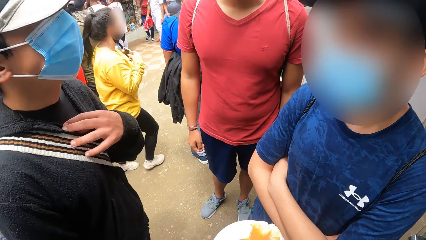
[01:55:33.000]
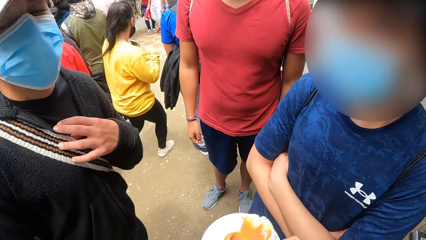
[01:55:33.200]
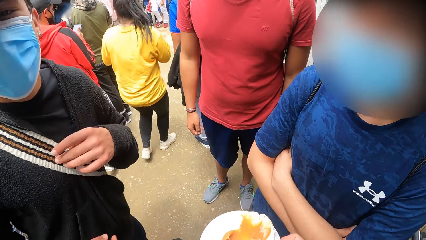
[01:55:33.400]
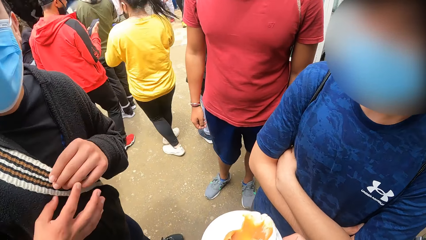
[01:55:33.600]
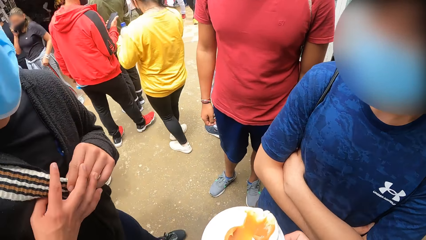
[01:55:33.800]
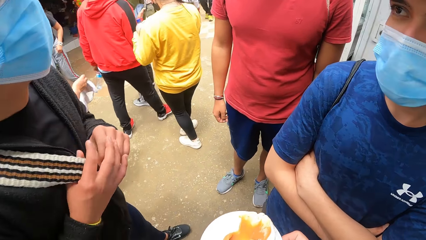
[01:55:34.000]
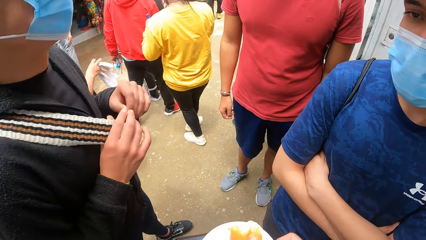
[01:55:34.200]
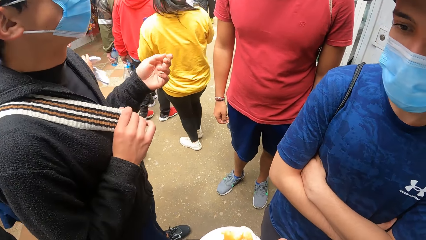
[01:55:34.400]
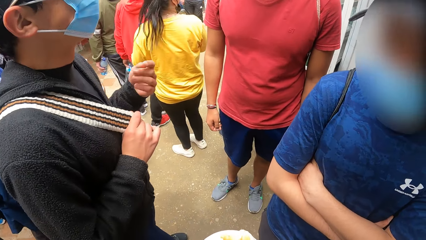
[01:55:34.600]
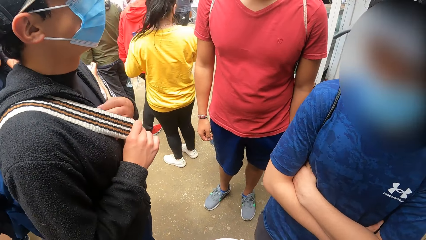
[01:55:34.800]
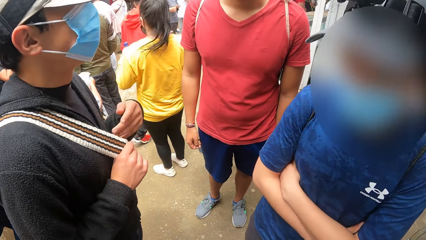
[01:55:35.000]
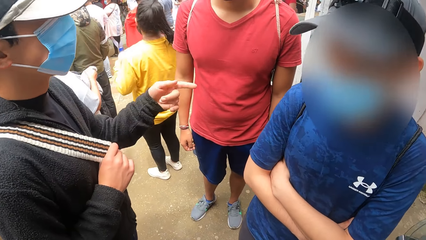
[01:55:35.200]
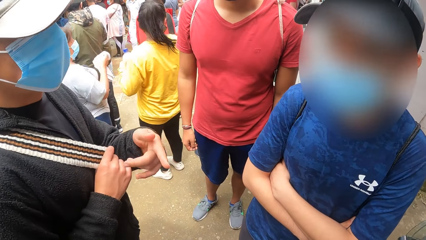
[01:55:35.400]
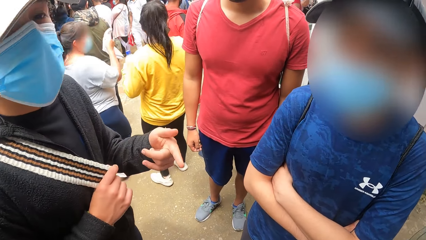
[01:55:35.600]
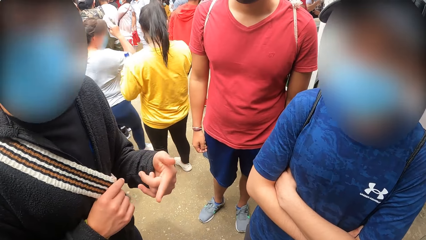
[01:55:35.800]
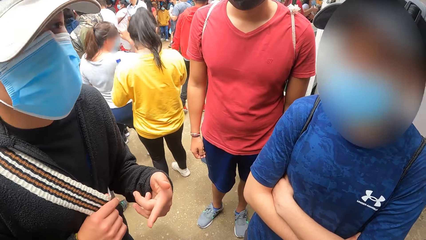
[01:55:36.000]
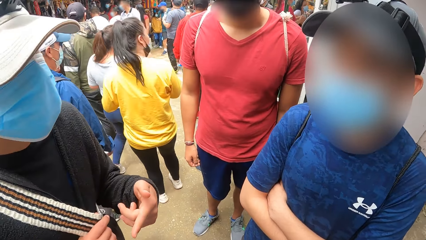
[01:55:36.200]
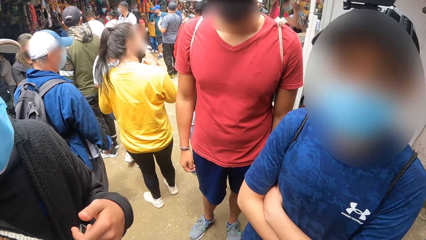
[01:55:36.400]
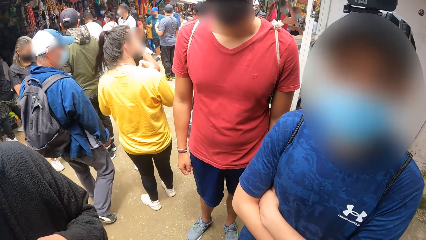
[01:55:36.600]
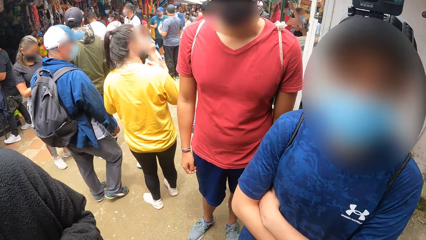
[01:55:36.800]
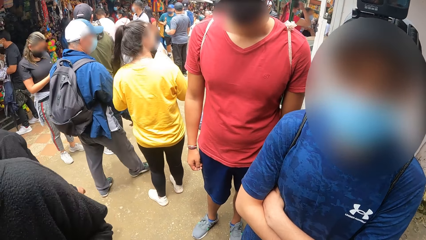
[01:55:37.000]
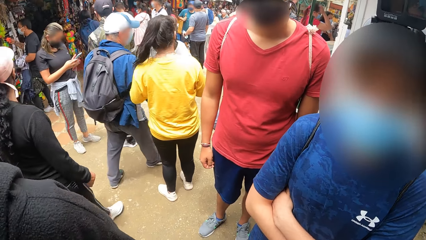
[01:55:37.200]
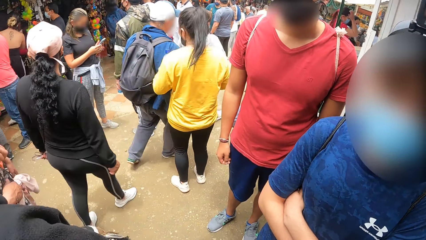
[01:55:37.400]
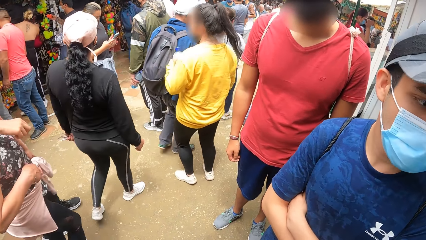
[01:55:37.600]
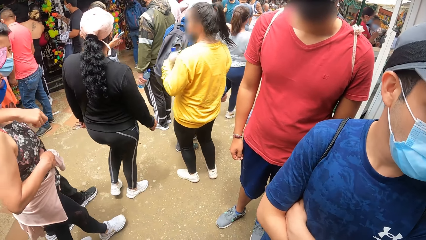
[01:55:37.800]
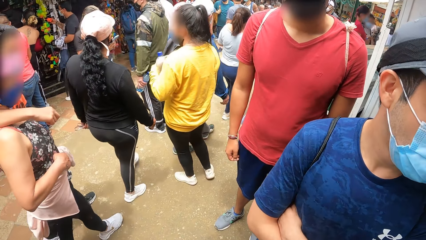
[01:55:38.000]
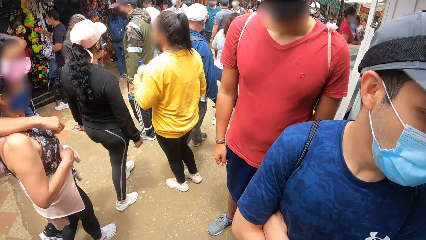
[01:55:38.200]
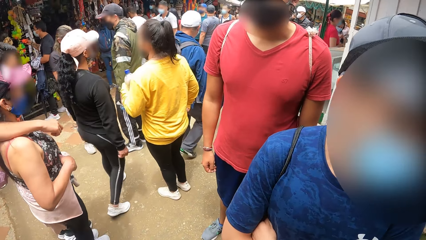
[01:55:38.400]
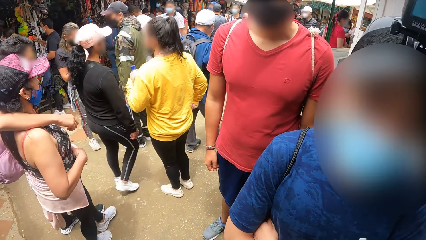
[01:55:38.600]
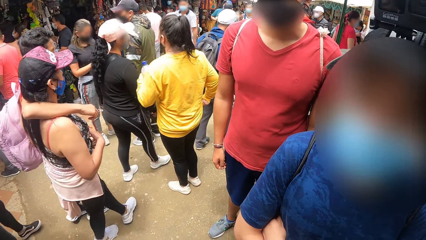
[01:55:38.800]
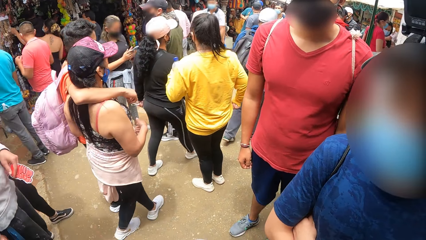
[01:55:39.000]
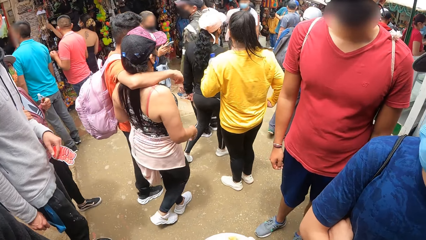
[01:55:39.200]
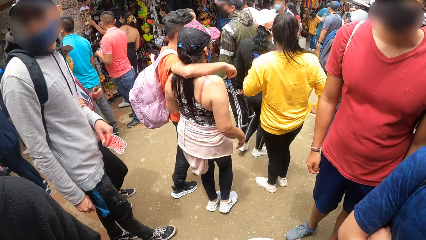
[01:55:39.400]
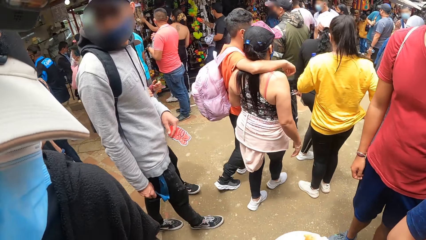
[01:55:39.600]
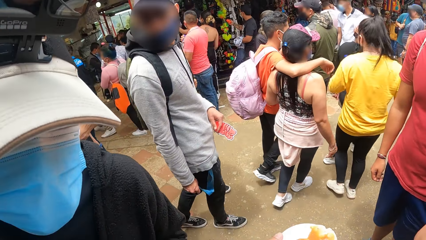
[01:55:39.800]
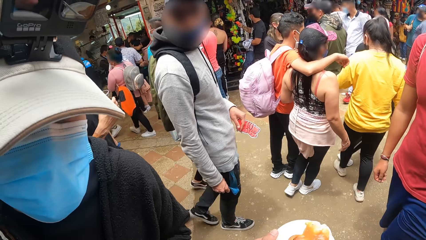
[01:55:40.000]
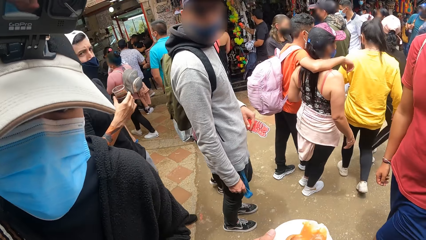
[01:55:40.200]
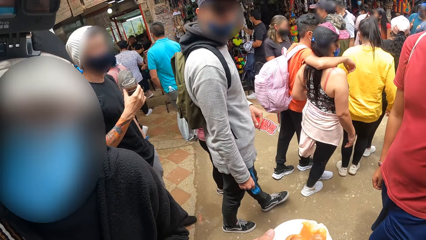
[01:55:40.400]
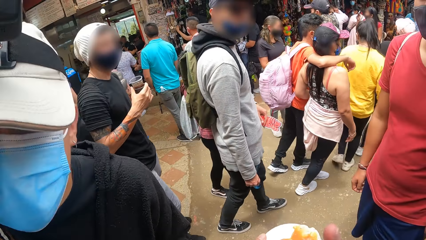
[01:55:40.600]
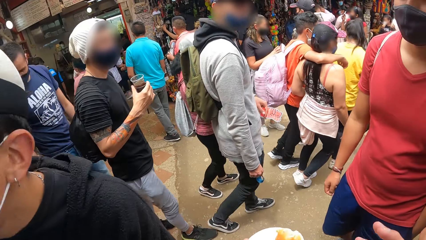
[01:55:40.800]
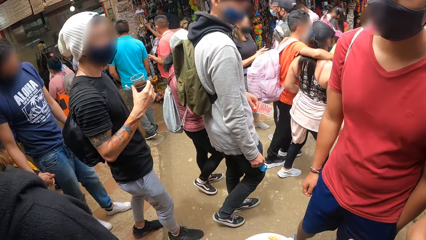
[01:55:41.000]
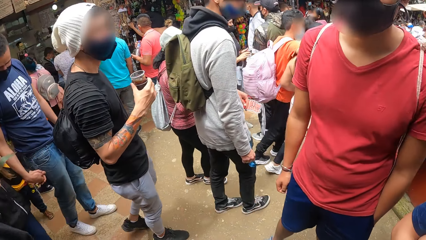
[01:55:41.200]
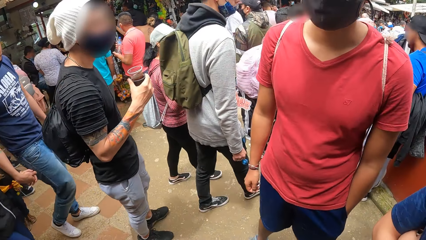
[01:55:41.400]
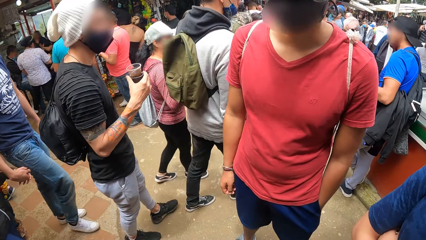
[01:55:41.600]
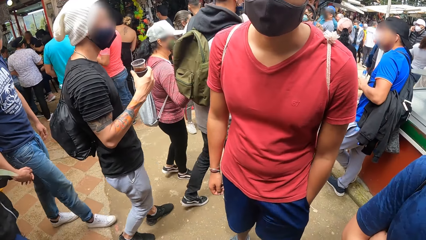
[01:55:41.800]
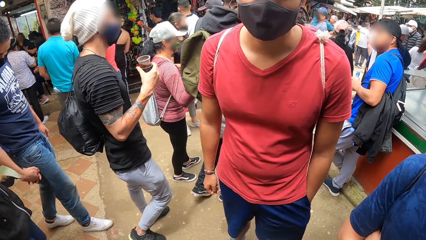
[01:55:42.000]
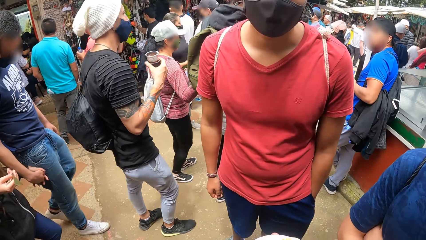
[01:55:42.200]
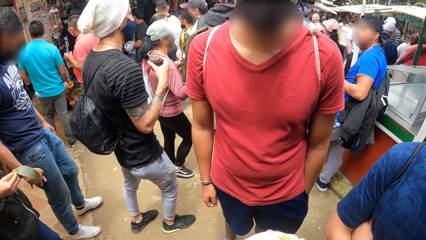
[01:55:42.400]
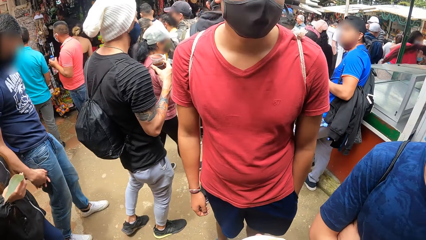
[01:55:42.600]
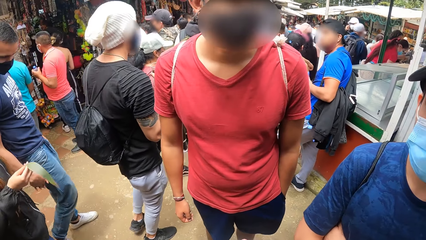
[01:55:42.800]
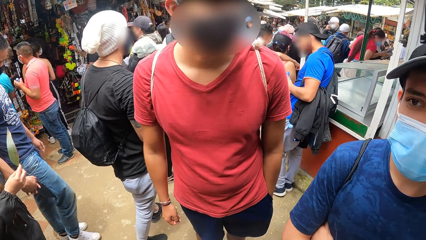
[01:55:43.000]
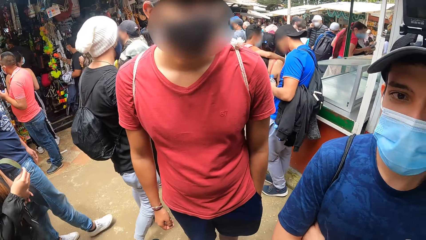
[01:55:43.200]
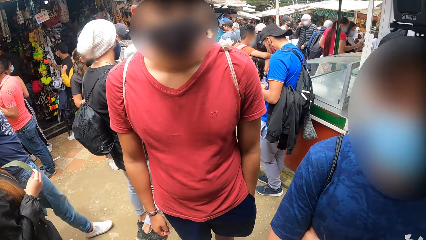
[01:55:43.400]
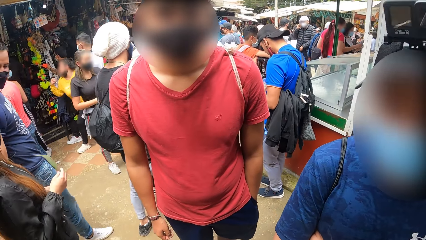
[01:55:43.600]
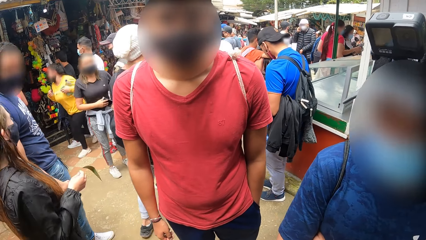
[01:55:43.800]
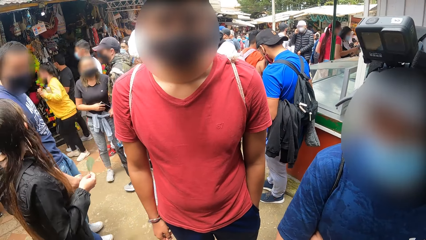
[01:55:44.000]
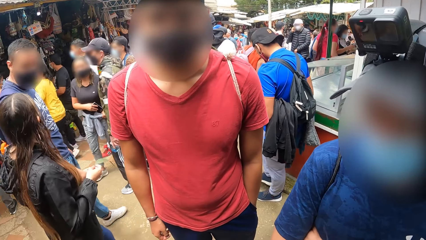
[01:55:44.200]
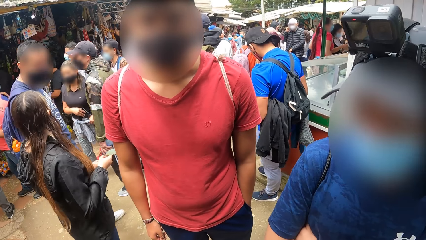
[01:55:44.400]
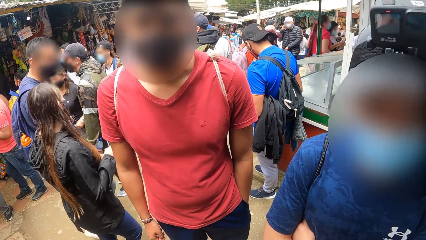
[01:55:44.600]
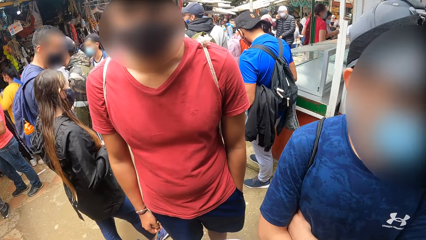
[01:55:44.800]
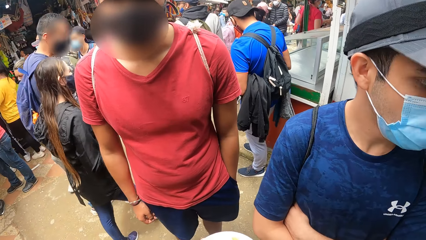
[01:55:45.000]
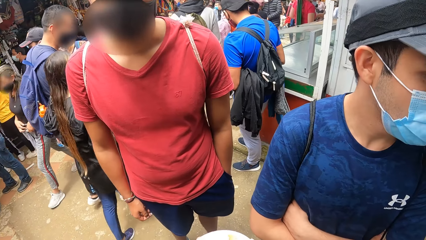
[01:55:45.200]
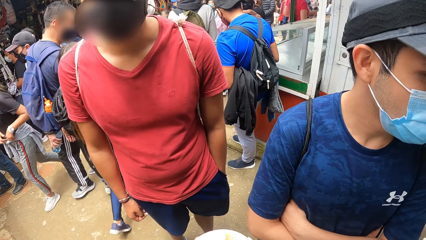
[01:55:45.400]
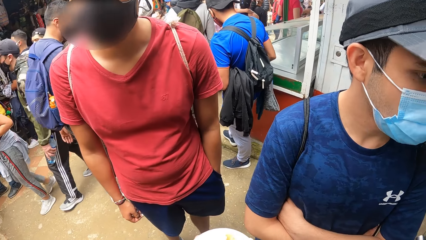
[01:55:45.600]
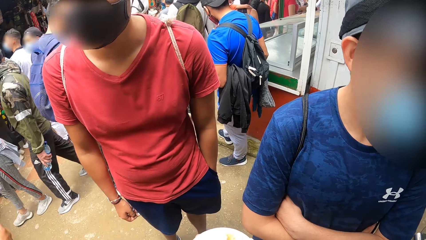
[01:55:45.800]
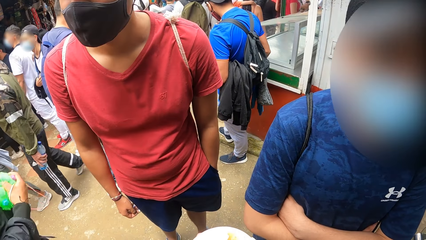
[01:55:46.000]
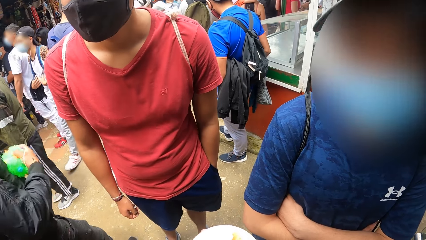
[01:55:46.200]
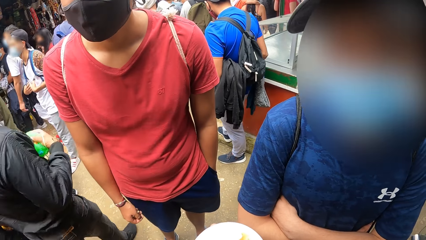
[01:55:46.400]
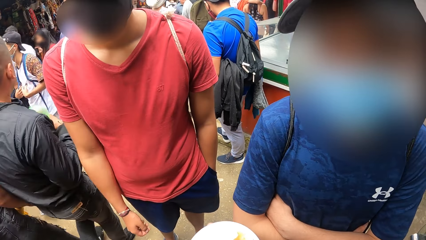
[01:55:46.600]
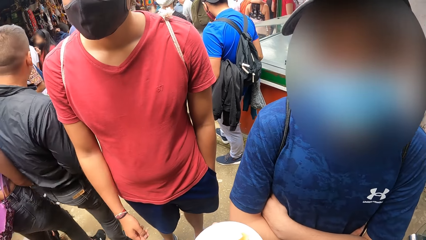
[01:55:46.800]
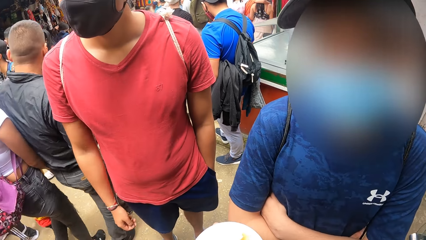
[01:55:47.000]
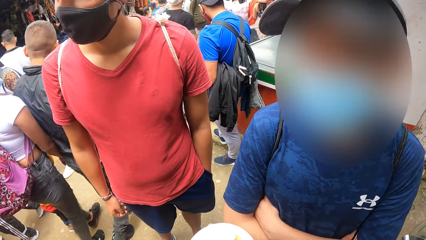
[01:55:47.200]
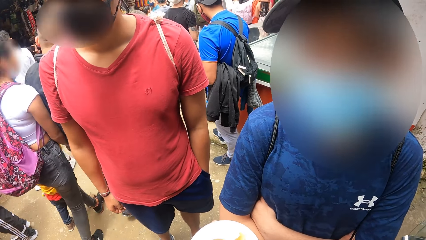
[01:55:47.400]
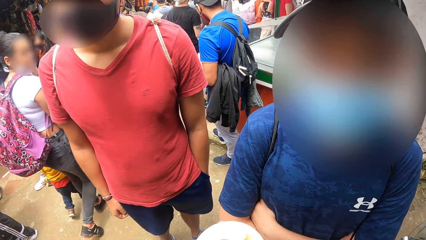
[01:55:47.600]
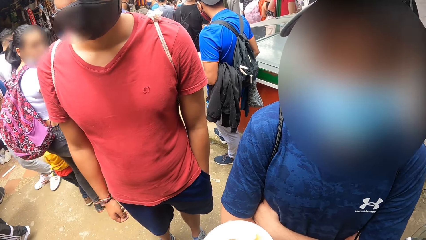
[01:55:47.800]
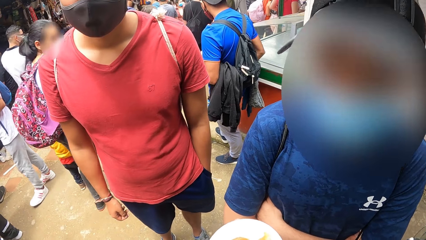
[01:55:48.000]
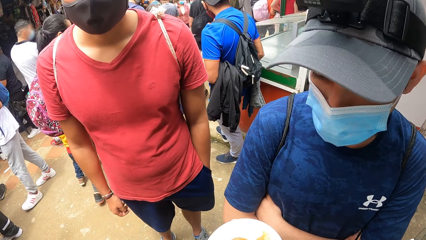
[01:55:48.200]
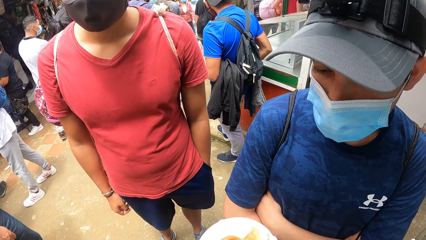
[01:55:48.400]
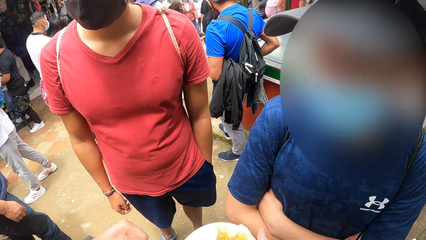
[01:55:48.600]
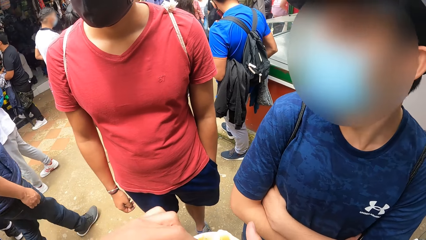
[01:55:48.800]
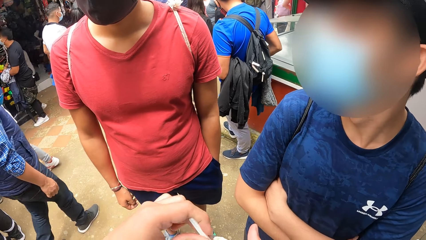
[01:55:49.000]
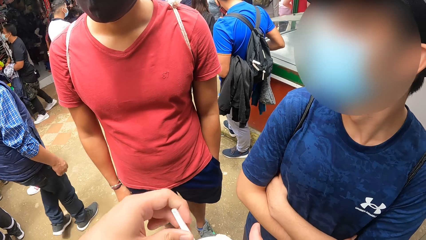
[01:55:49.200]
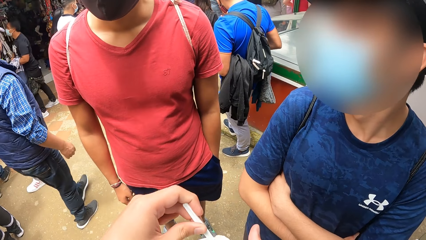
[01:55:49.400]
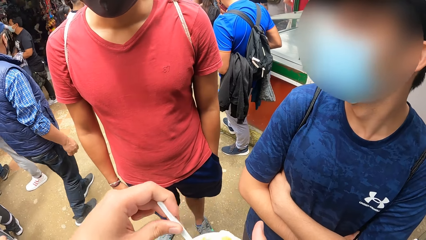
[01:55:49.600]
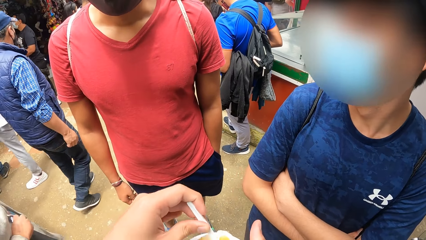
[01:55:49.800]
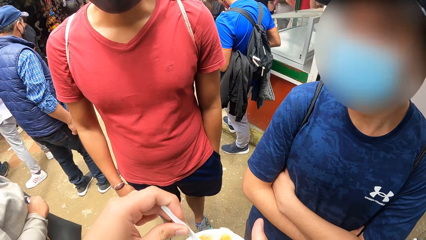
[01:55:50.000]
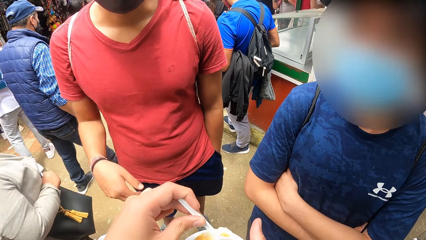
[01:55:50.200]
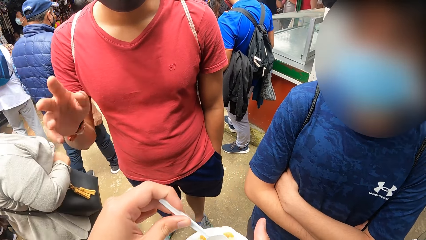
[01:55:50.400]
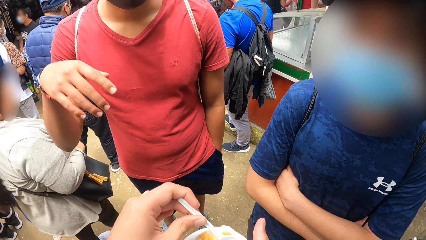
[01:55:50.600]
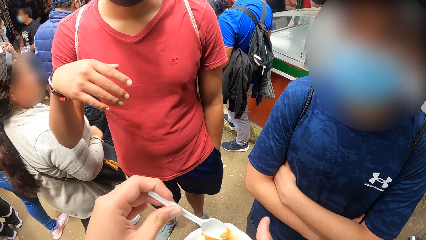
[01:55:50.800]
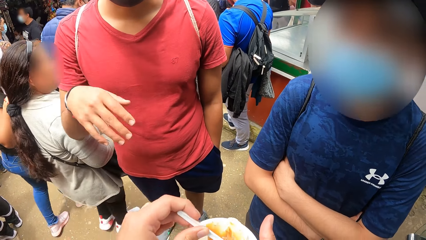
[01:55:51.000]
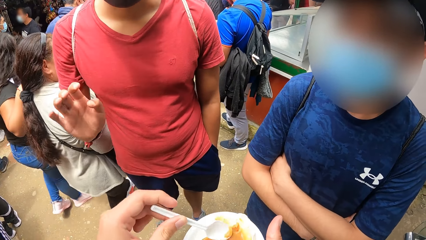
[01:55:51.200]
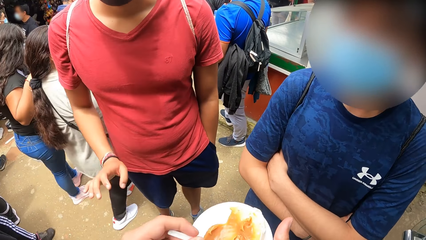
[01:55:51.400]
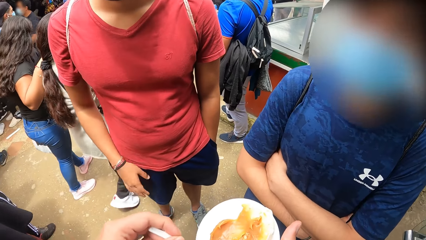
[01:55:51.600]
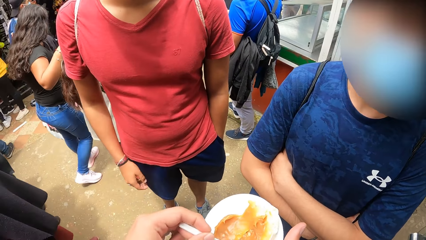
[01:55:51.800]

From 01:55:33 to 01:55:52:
A man holds a bag belt on his shoulder with his left hand. The man holds the bag belt on his shoulder with his right hand. The camera wearer passes the plate of food in his right hand to his left hand. A person talks to another person. The camera wearer talks to the other person. He passes the plate of food in his left hand to his right hand. He stirs the plate of food in his right hand with the plastic spoon in his left hand. Another man interacts with the camera wearer and a third man.
